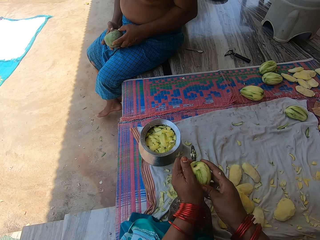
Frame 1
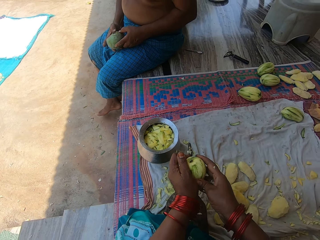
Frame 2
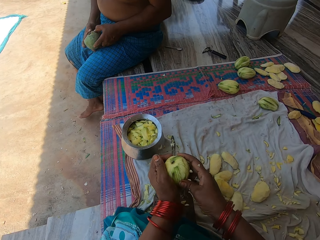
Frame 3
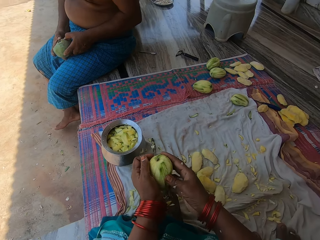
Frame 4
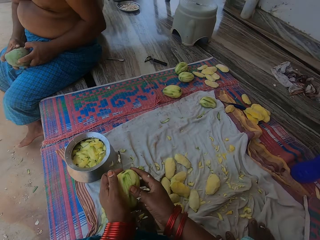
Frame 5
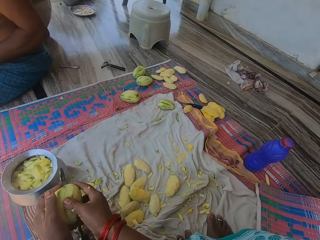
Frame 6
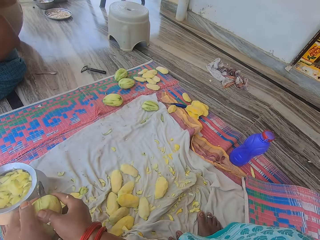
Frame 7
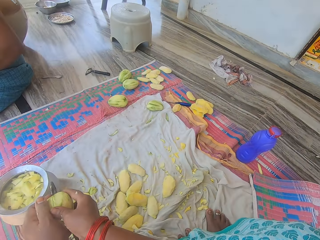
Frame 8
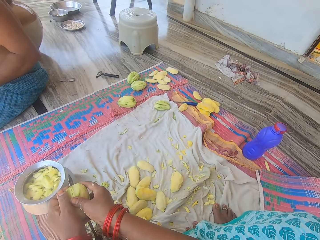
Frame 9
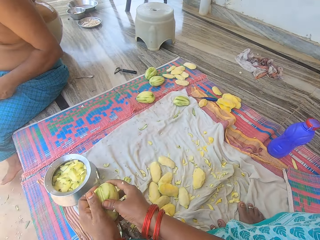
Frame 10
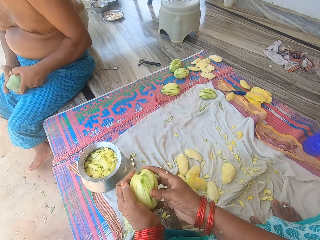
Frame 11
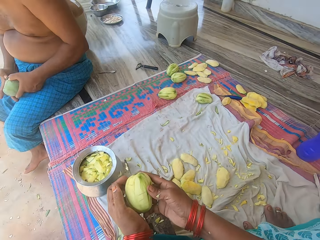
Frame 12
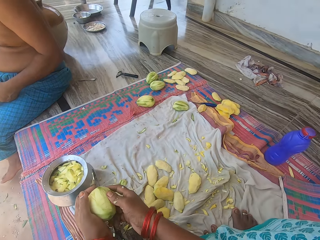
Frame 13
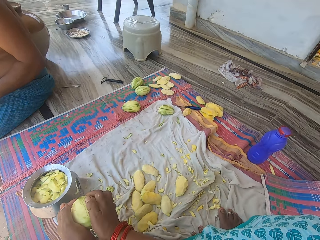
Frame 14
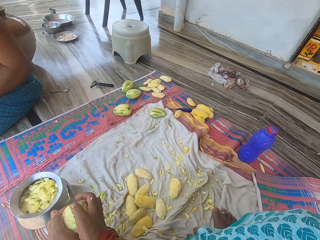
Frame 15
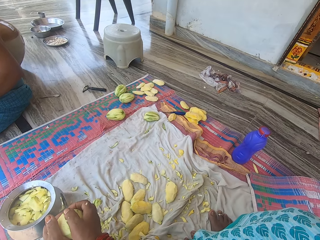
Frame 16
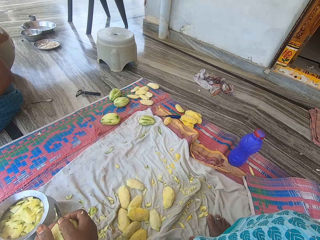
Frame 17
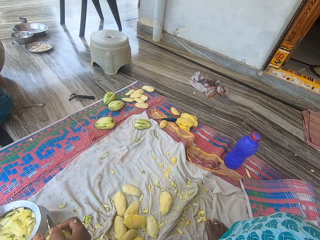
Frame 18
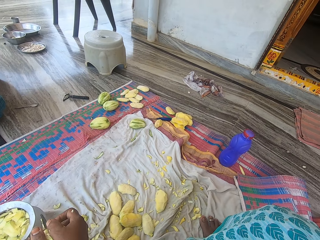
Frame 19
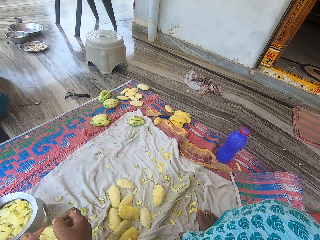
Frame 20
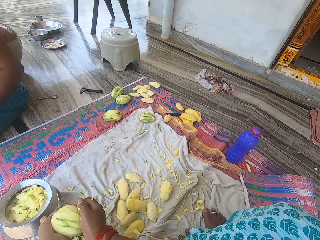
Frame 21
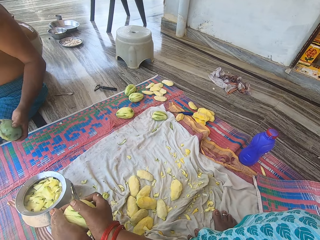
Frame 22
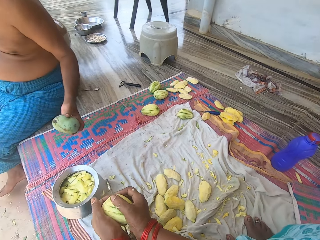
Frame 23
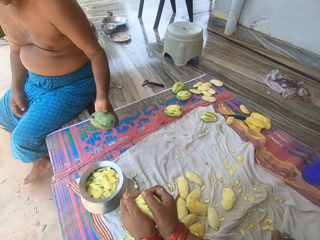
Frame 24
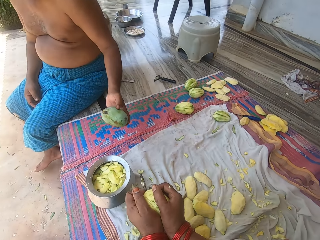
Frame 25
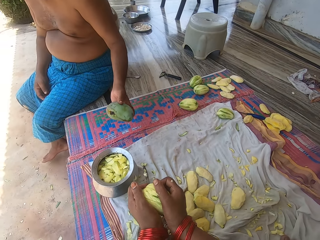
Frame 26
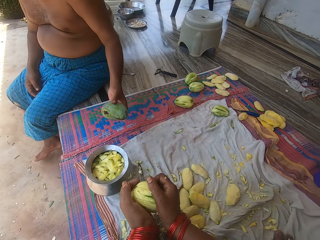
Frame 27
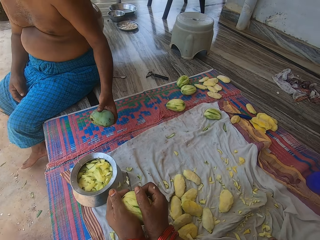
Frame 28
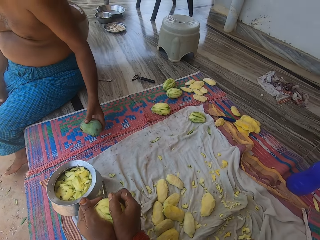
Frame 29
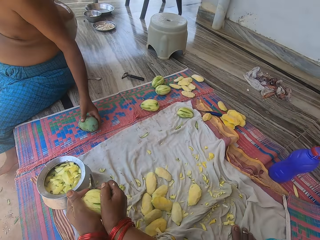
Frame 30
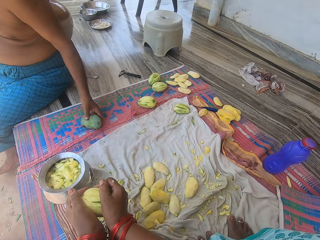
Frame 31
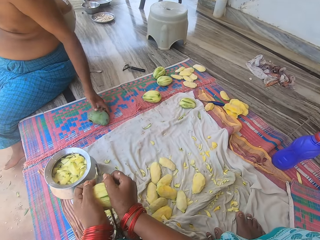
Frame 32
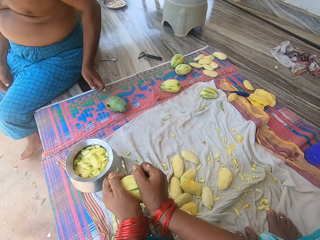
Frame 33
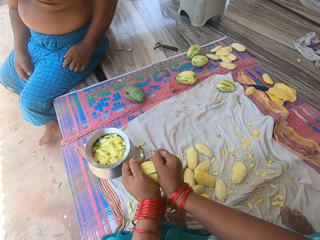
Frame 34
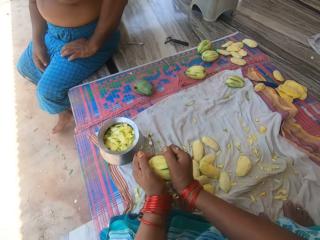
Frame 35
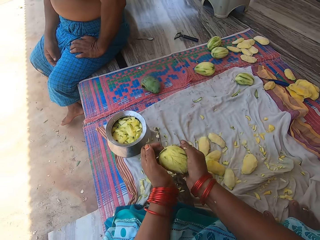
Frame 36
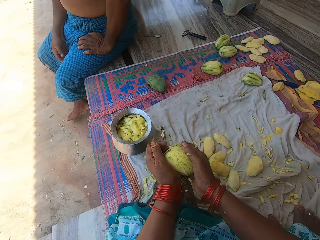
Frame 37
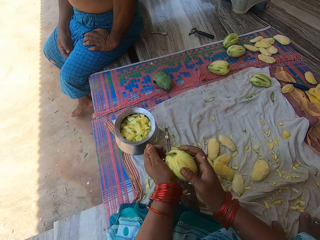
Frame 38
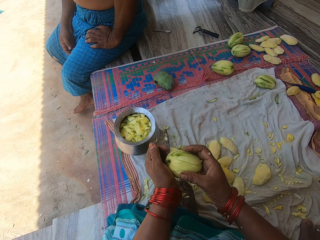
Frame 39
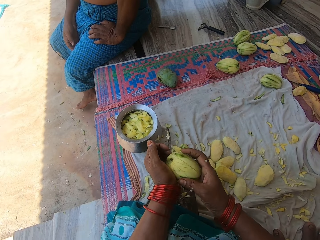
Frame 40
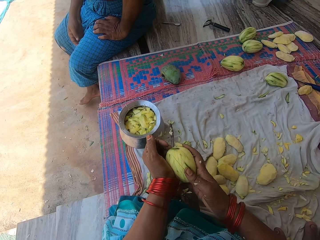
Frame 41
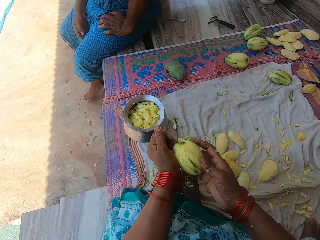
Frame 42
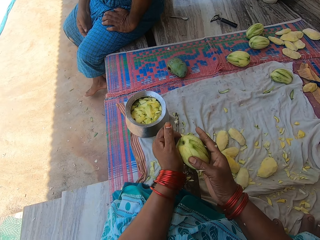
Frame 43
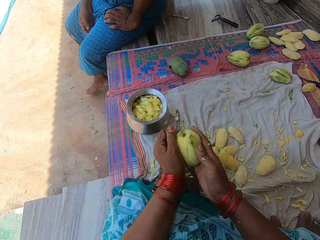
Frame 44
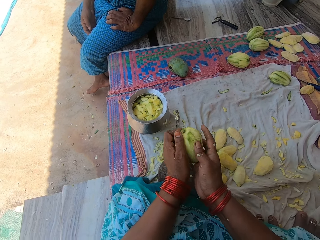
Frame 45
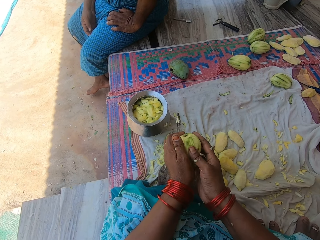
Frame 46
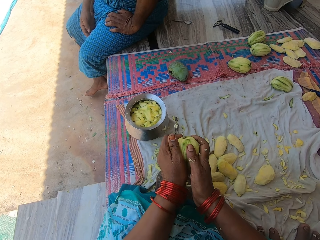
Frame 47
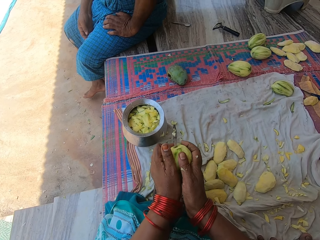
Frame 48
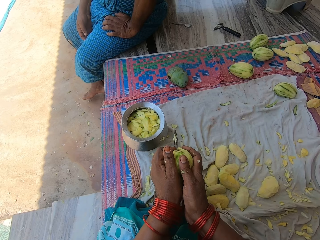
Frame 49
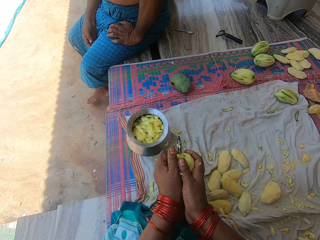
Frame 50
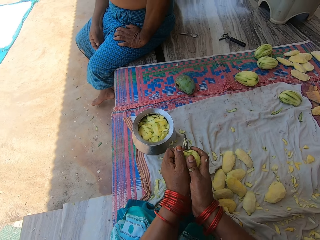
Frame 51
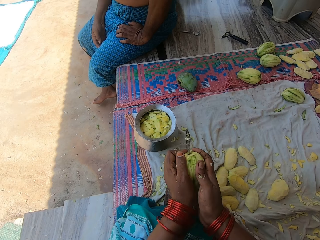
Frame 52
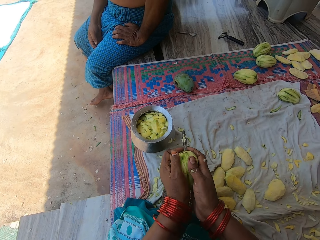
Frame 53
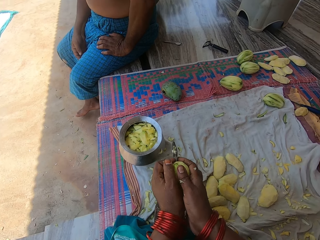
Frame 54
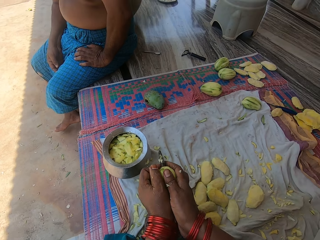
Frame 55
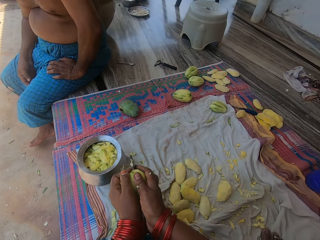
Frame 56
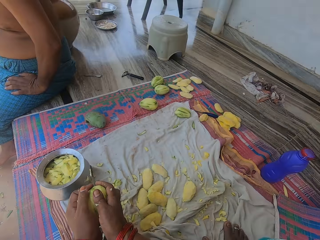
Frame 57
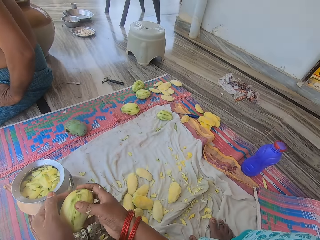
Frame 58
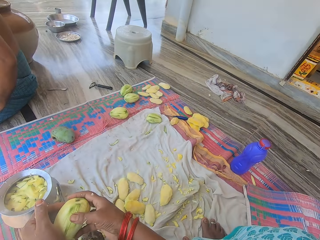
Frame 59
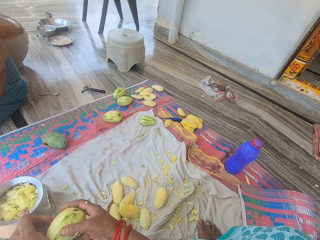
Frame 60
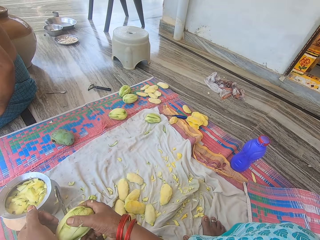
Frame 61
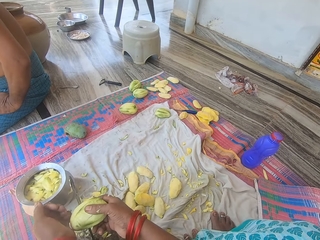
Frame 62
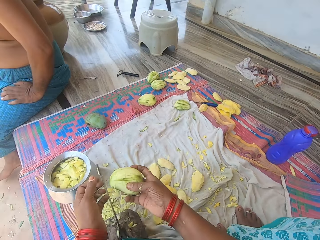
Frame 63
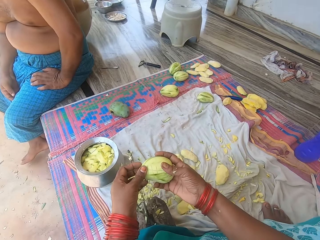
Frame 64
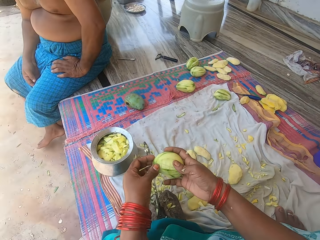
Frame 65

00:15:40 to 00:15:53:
The camera wearer cuts a mango with a knife. They cut the mango with the knife again. A man places the mango on the mat. The camera wearer cuts the mango with the knife. They cut the mango with the knife repeatedly.

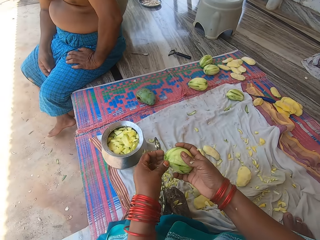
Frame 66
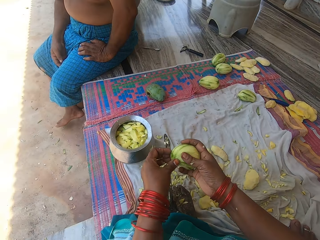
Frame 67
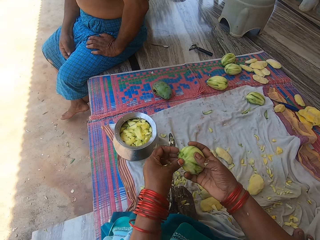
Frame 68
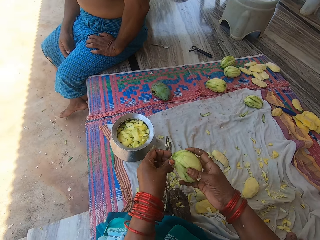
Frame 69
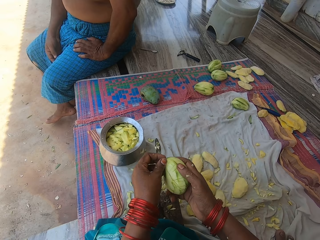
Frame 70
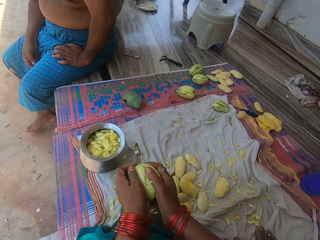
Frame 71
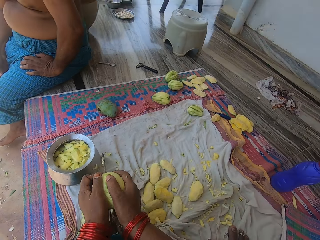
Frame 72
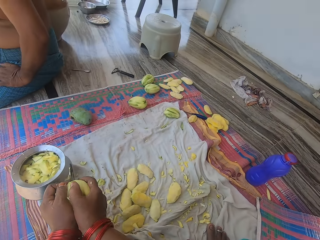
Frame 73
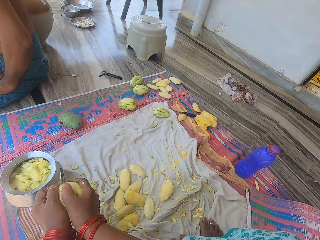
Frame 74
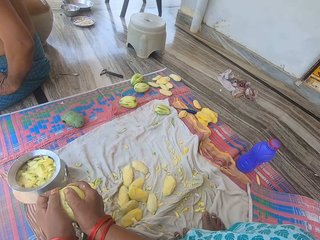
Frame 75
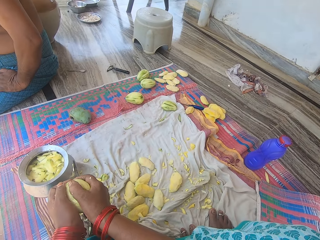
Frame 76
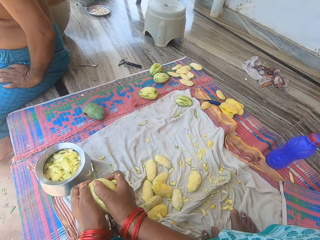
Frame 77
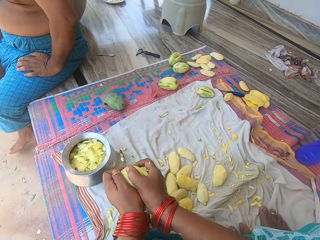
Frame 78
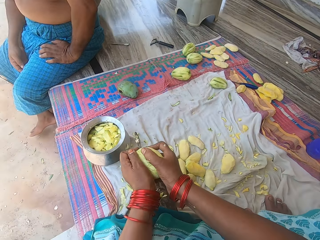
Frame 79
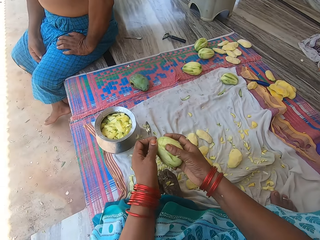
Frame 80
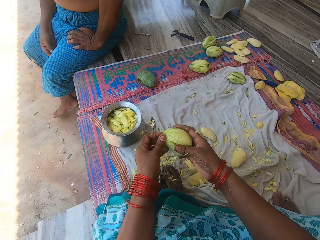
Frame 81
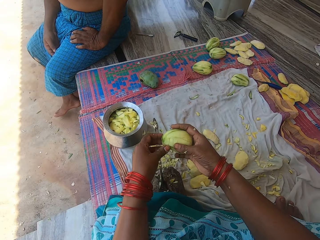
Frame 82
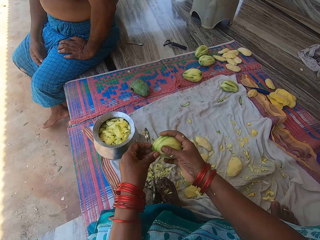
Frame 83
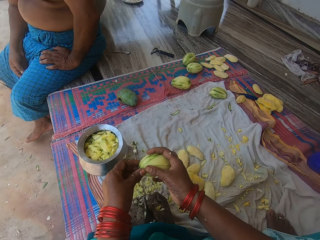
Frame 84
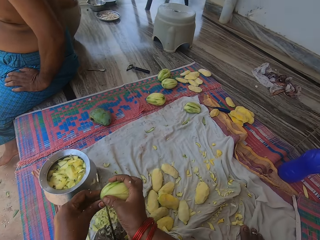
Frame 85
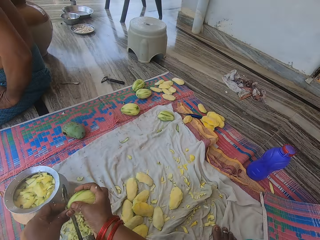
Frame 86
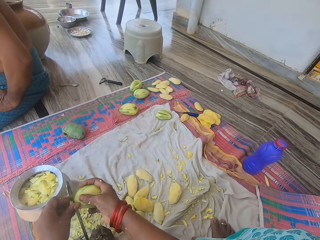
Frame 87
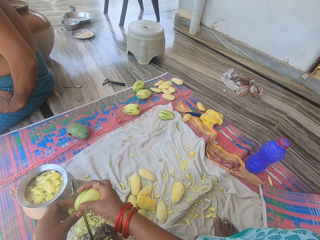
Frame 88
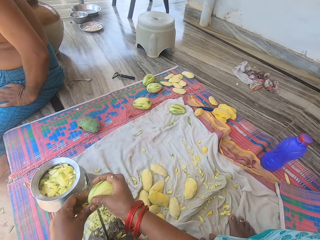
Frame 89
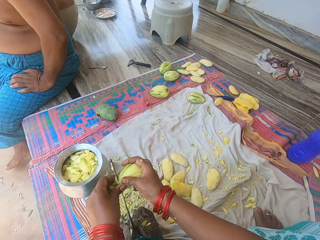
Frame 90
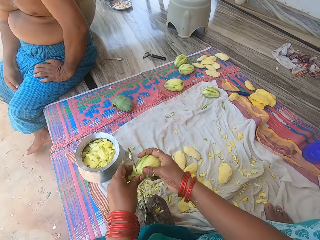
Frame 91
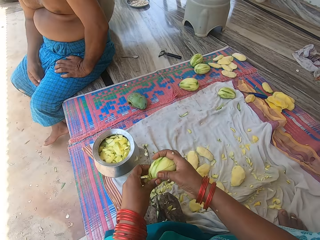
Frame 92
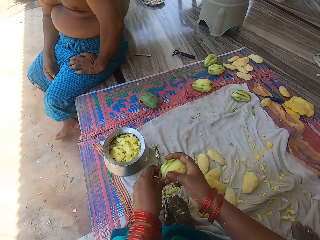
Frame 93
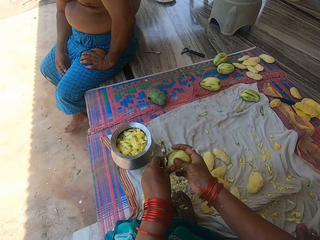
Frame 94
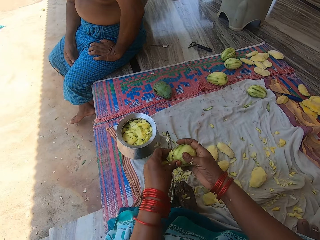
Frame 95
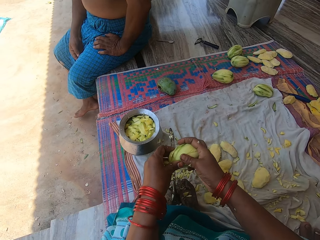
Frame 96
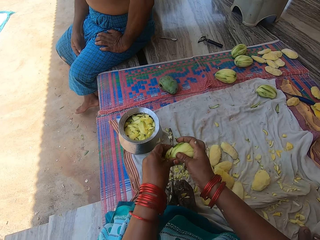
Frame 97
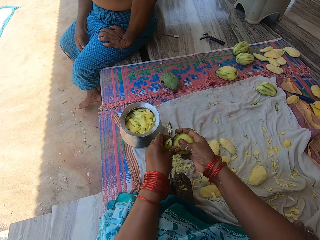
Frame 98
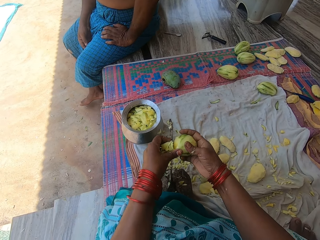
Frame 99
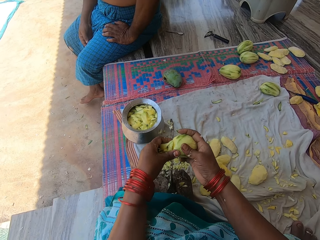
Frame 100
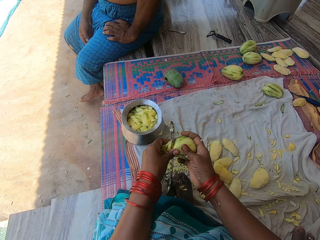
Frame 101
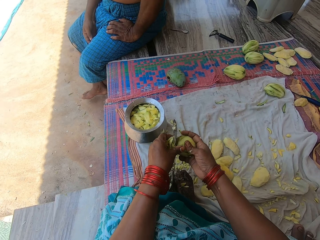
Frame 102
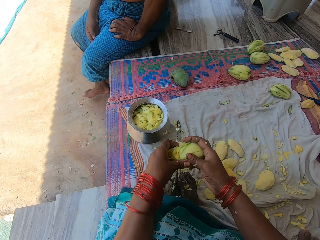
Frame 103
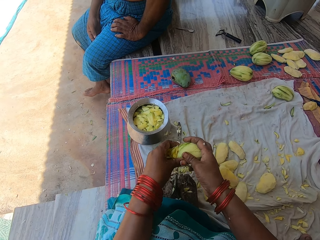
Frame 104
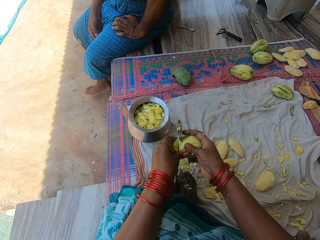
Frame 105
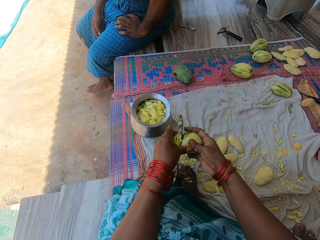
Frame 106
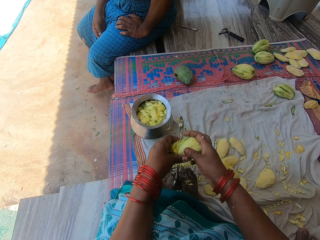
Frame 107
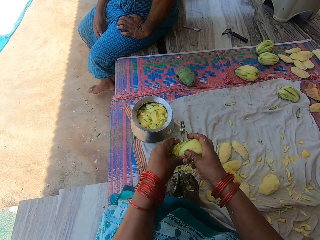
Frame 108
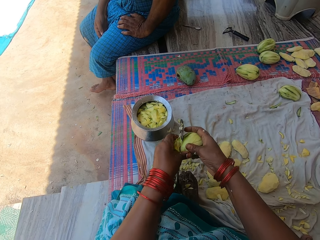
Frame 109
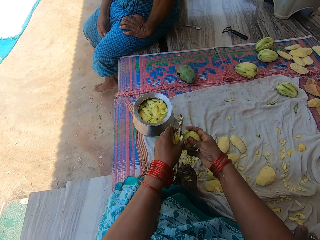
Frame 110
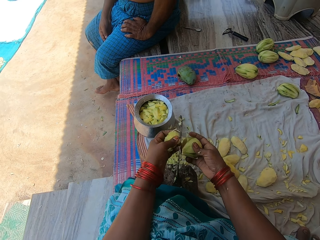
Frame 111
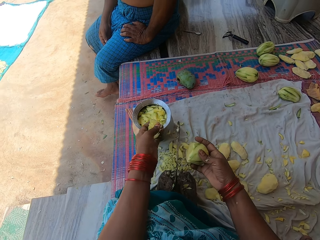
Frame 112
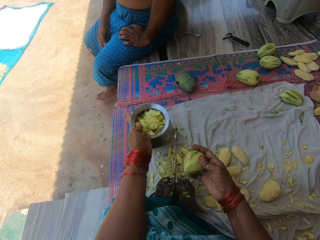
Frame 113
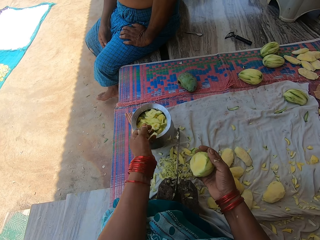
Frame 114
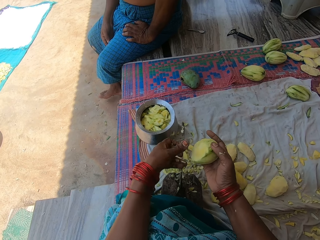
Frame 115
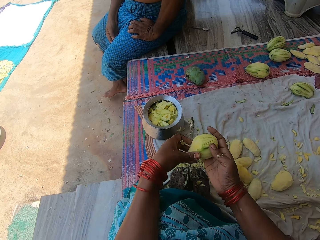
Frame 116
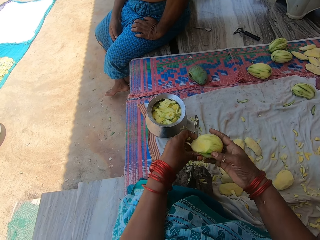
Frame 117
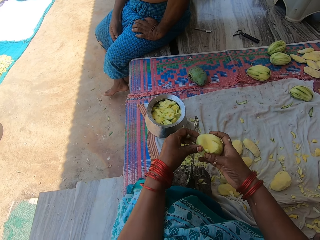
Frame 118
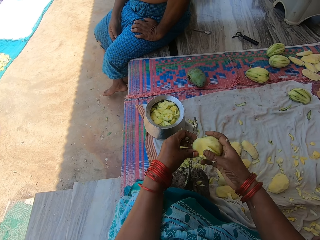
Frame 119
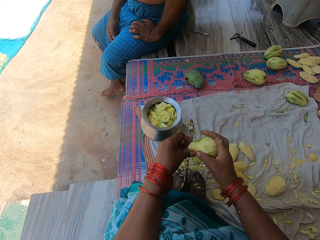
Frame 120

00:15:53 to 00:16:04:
The camera wearer presses the mango on the knife on the knife stand. They cut the mango with the knife. They chop the mango with the knife on the knife stand. They cut the mango with the knife repeatedly. They pour the pieces of mangoes in the pot.
